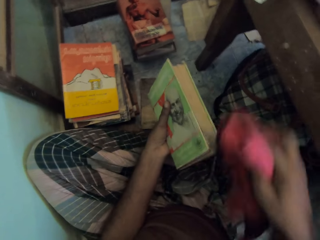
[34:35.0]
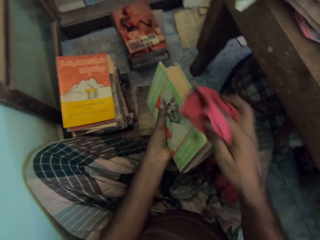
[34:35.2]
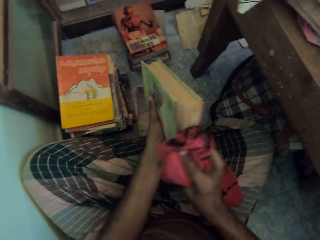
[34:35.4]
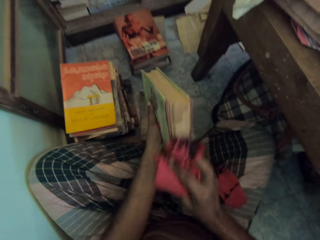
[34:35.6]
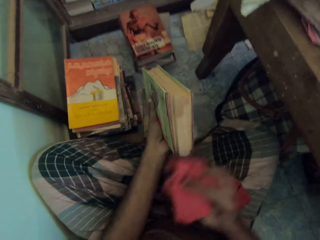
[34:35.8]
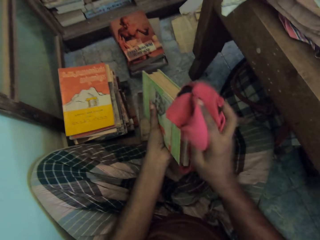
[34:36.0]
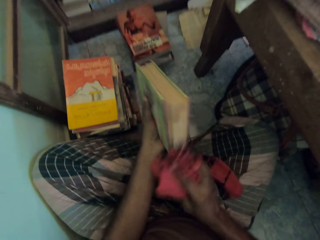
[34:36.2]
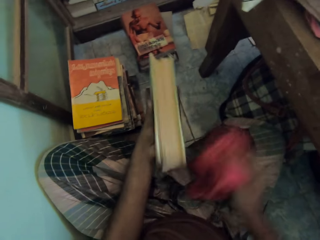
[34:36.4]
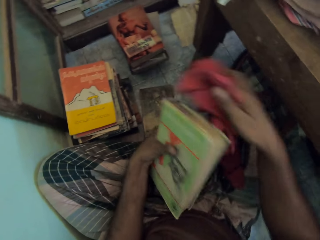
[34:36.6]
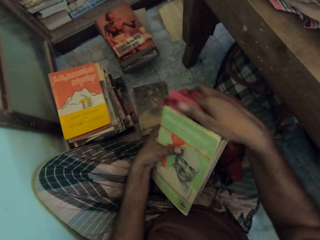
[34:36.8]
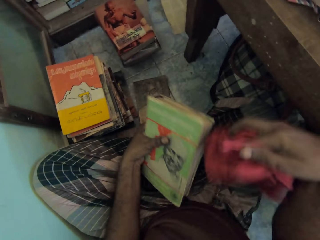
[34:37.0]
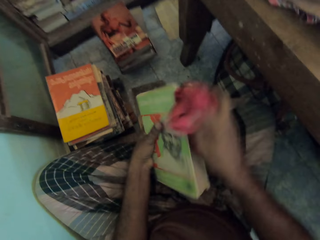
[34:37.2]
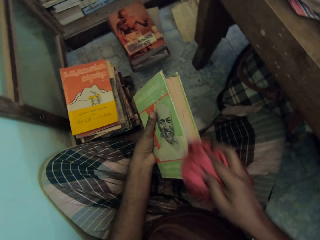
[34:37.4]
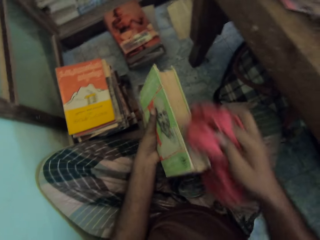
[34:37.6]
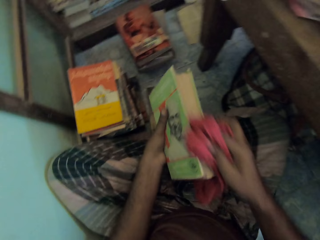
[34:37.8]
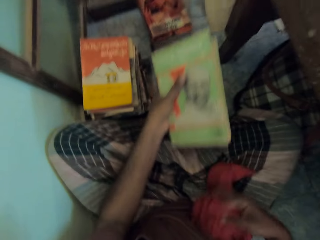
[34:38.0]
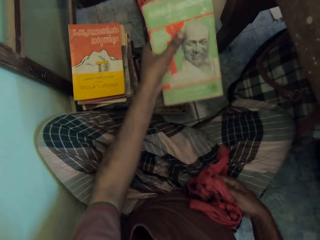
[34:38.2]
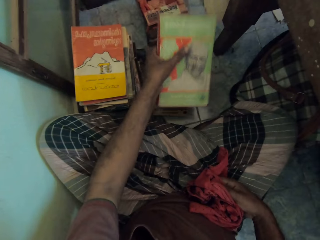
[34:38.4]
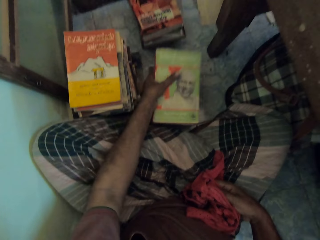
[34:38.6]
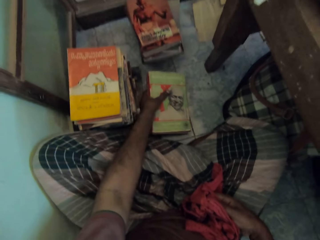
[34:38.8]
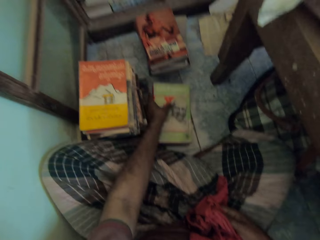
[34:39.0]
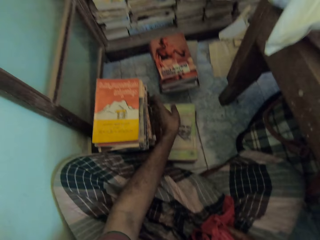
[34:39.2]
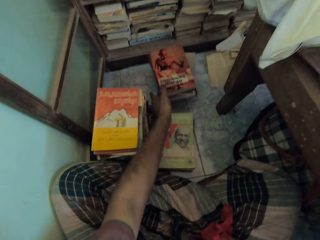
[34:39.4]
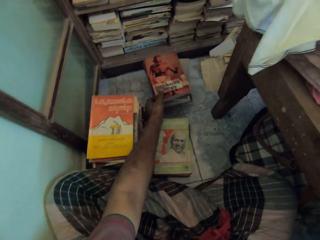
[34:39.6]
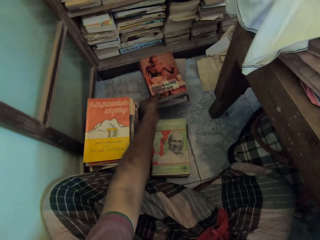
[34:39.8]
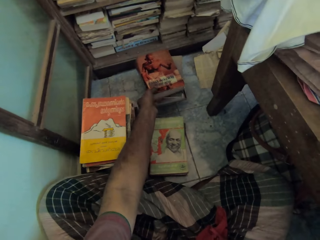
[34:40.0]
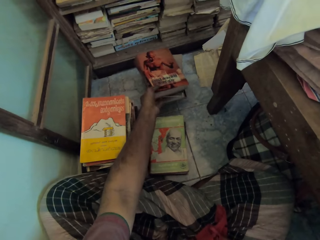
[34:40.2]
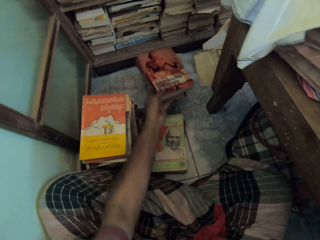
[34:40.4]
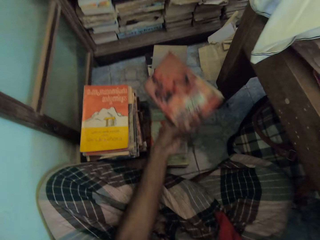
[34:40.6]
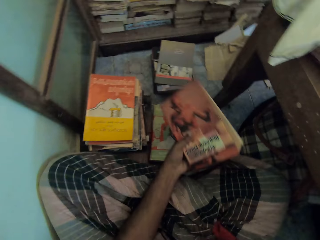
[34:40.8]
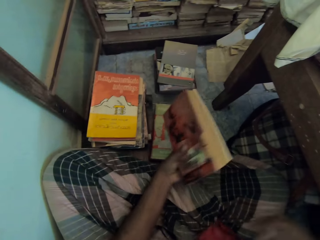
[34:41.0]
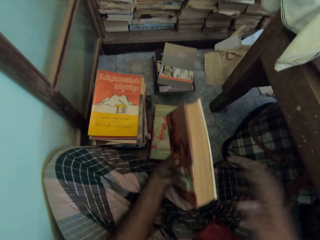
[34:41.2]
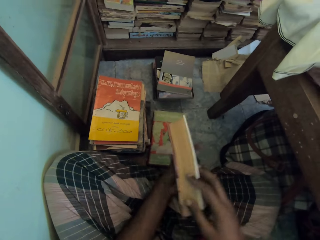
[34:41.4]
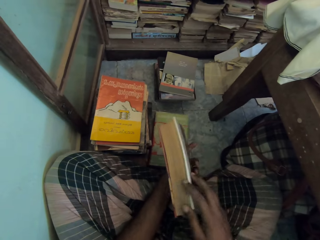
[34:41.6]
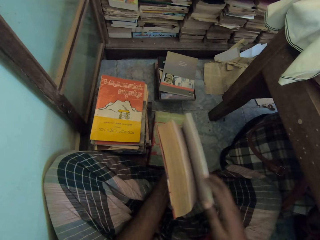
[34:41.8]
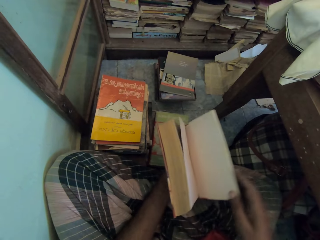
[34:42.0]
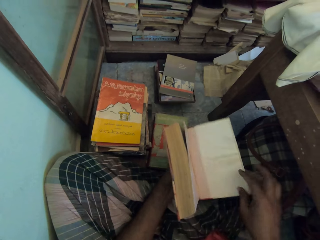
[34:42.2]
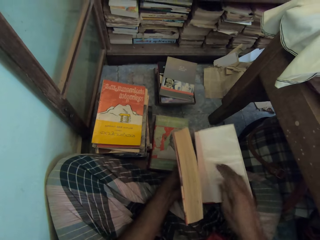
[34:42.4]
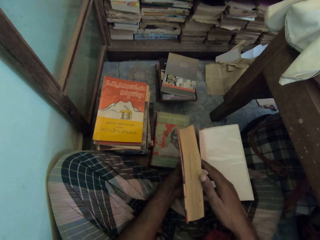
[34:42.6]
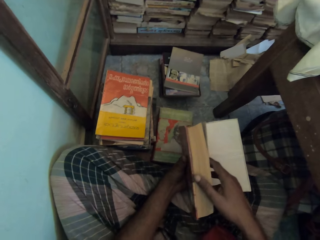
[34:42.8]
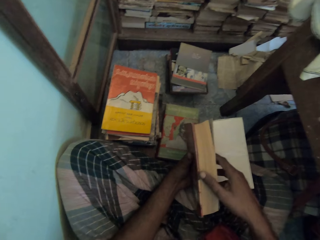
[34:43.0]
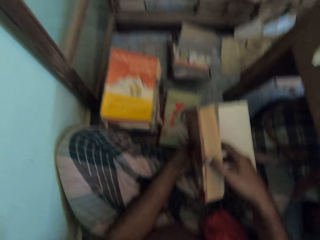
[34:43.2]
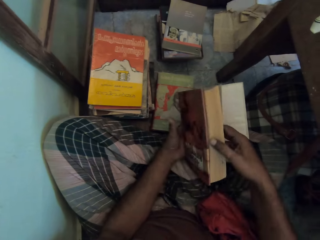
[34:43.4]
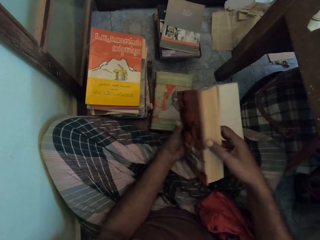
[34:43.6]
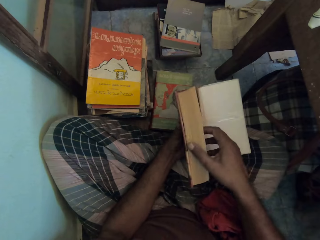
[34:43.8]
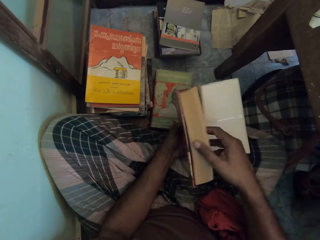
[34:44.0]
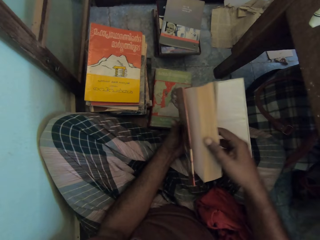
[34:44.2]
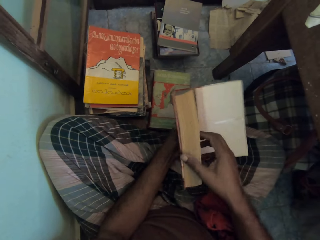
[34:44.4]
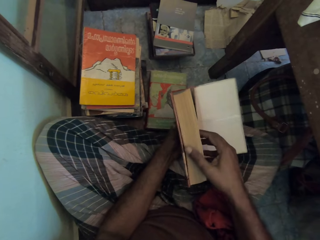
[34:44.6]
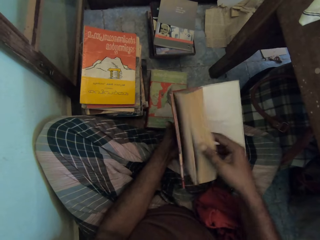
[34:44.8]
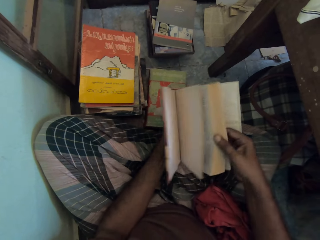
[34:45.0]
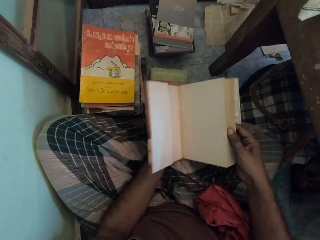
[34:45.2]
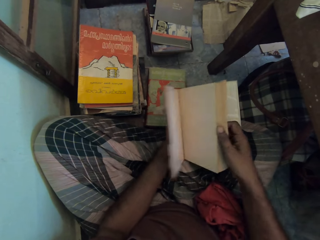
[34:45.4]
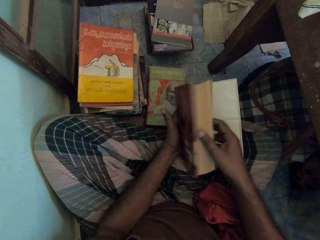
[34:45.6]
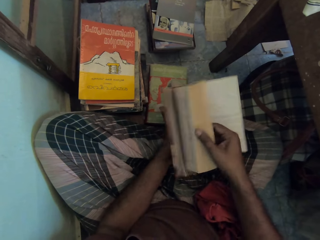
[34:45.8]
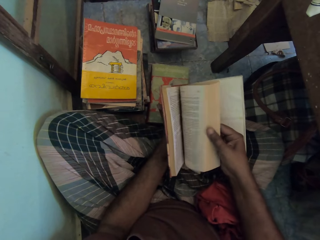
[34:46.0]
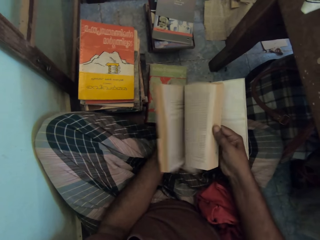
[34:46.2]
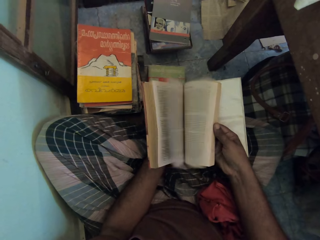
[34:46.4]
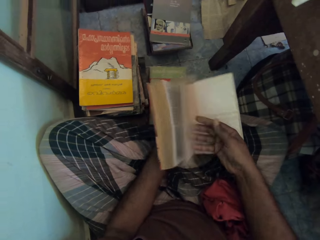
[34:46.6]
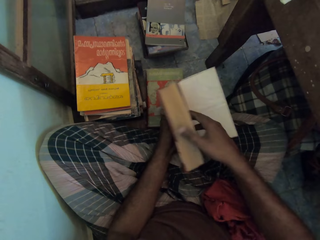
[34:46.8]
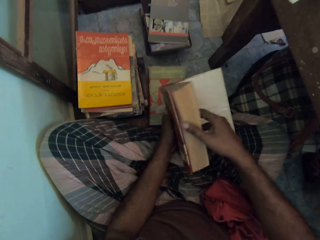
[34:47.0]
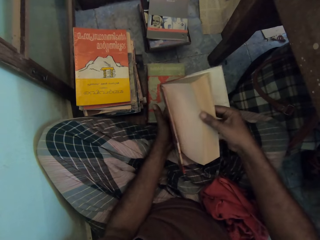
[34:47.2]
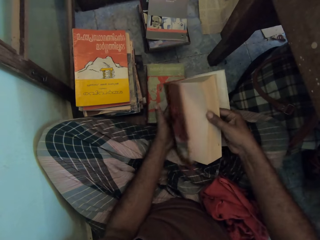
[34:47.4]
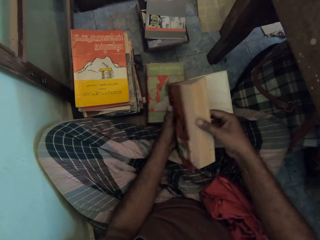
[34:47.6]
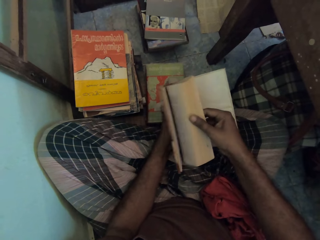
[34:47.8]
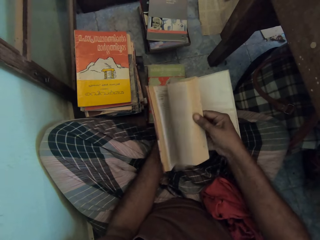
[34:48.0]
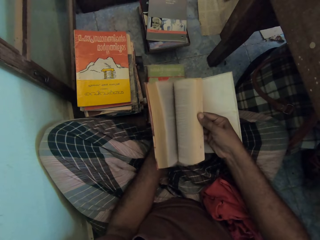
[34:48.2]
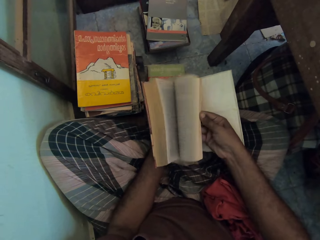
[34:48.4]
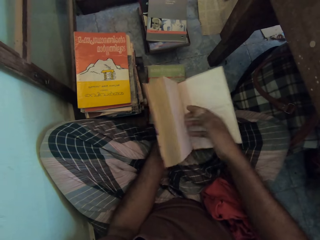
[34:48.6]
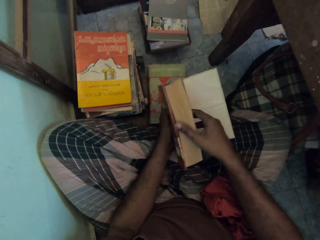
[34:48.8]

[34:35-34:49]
The camera wearer drops the book on the floor with the left hand. They take the book on the heap of books from the floor with the left hand. They hold the book with both hands. They open the pages of the book with the right hand.

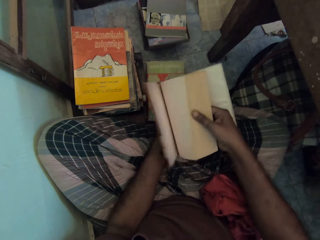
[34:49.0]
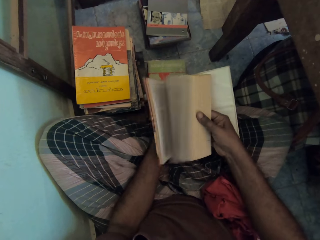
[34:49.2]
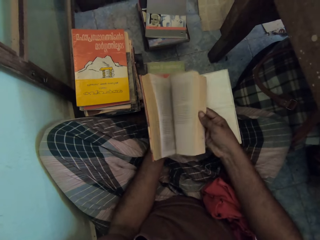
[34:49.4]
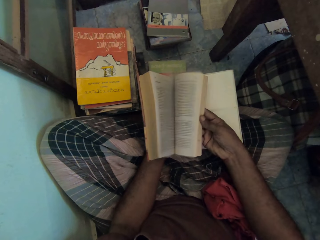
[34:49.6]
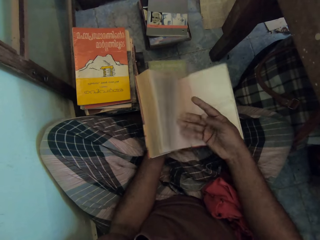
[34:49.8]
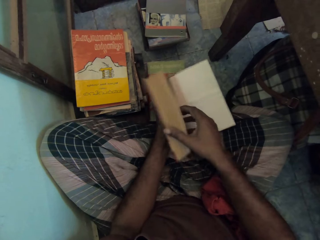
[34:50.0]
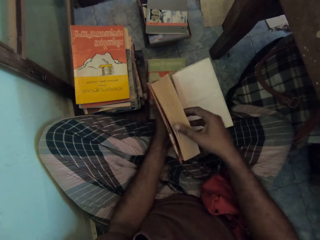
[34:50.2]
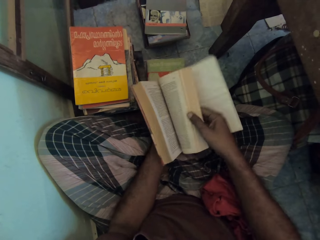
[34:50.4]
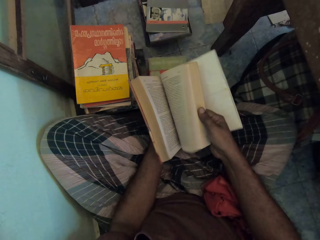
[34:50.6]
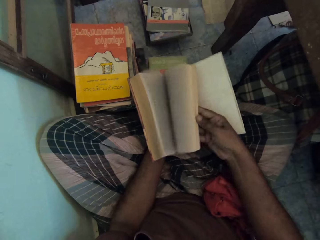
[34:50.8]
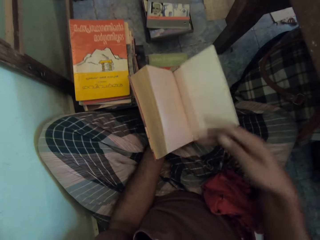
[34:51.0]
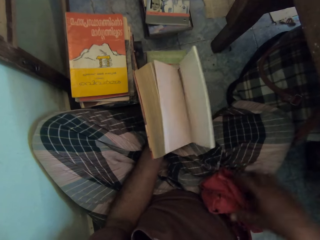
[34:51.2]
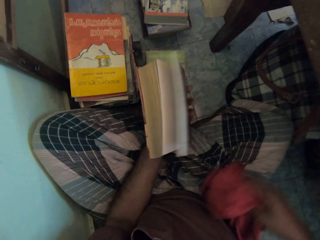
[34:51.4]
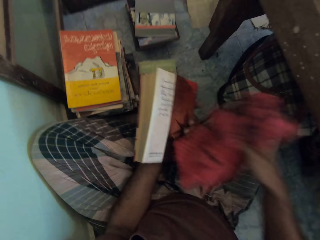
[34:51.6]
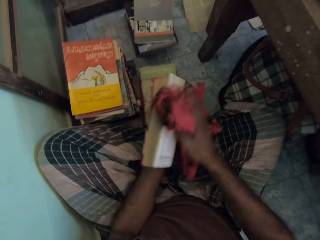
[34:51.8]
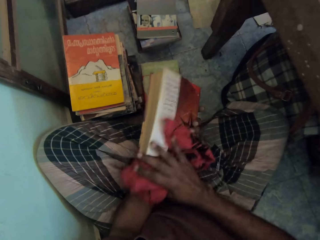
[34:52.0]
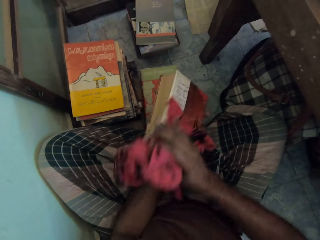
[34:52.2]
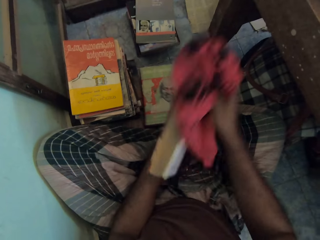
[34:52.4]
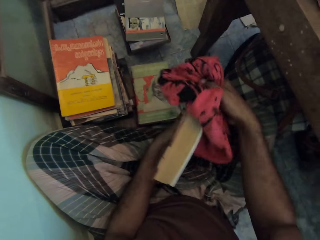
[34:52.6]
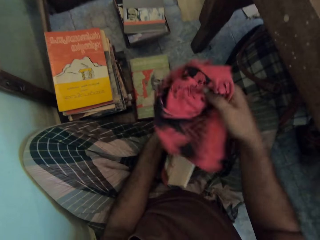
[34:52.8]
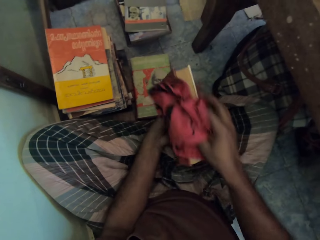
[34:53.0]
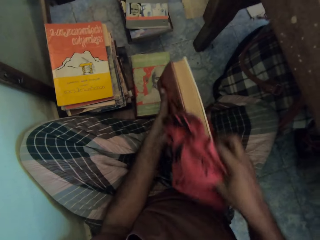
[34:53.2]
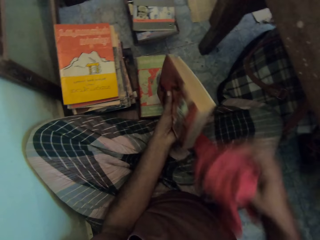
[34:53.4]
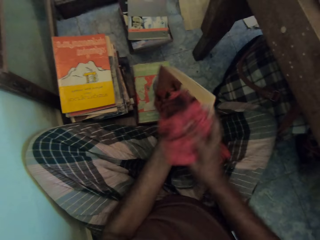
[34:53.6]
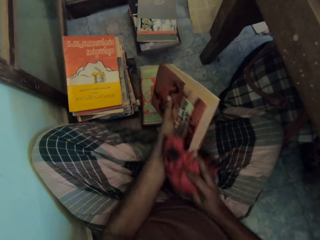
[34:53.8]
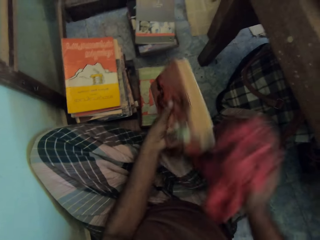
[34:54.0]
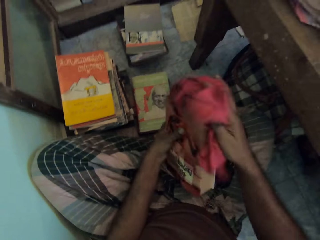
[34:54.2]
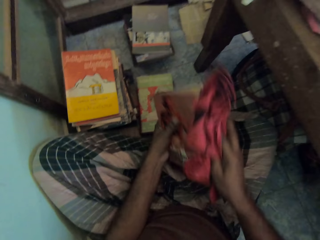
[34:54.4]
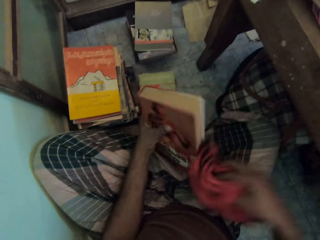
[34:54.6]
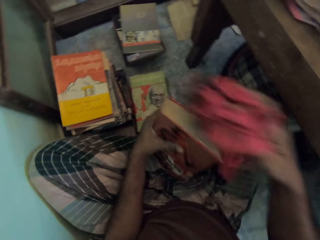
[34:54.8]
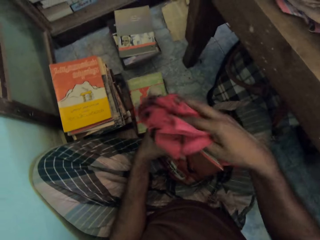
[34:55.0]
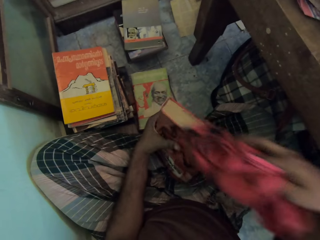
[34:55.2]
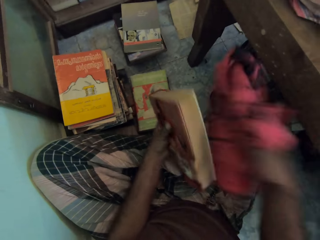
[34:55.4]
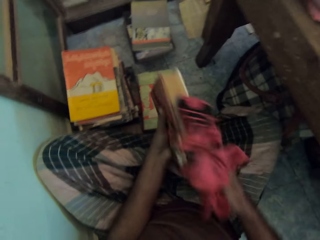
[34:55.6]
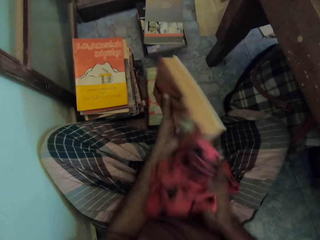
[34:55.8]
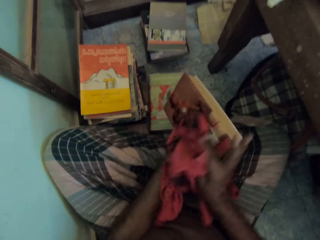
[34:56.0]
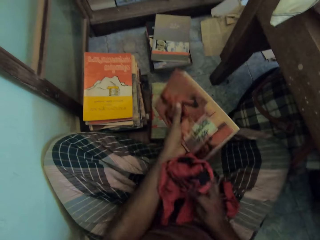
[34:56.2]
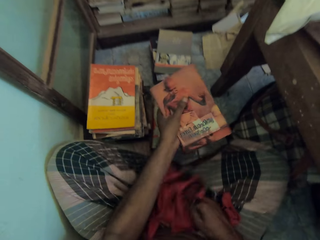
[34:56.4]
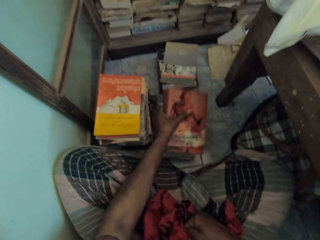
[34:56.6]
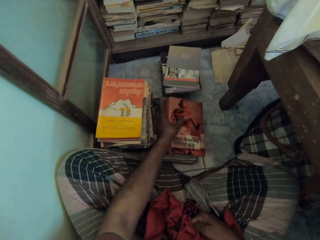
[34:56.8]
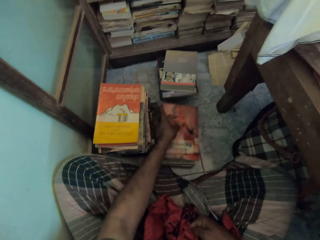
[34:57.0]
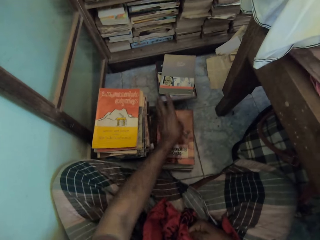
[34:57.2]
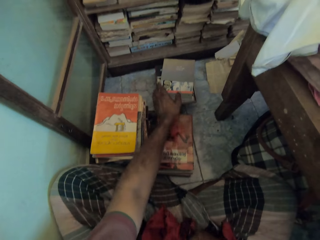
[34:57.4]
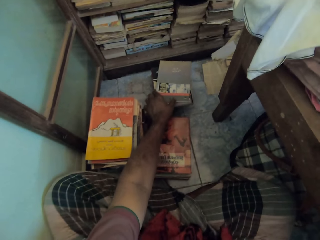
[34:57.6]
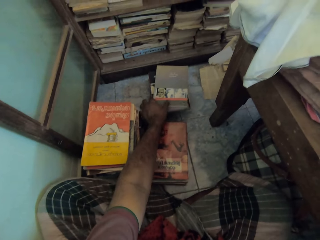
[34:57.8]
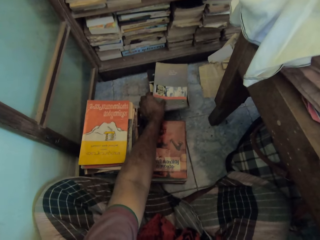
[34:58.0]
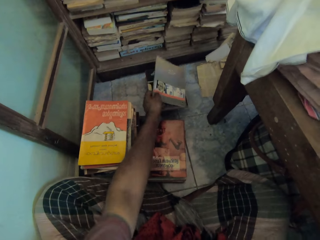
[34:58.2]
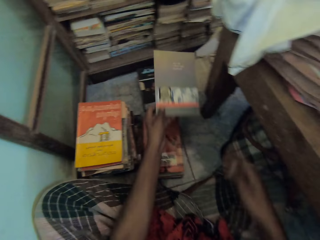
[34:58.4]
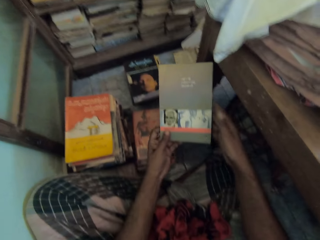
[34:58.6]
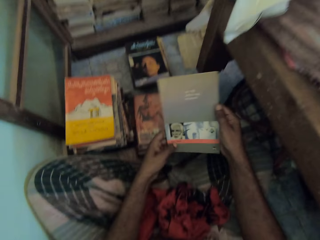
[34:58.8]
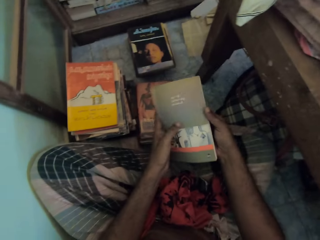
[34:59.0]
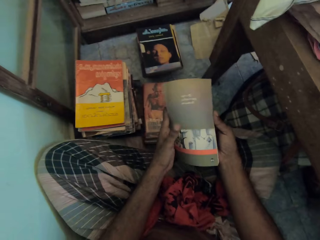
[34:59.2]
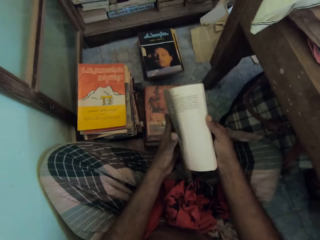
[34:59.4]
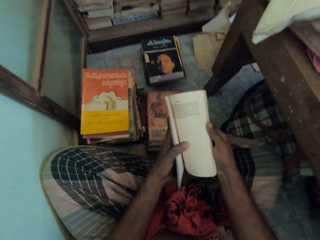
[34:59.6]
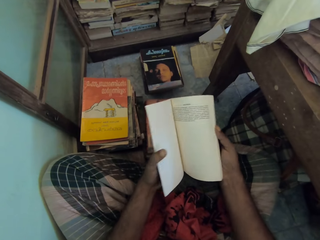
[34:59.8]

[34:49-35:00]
The camera wearer picks a piece of cloth with the right hand. They wipe the book with the piece of cloth. They drop the piece of cloth. They drop the book on the floor with the left hand. They take the book on the heap of books from the floor with the left hand. They hold the book with both hands. They flip pages with the right hand.
